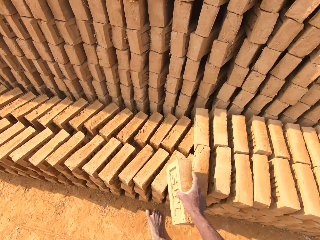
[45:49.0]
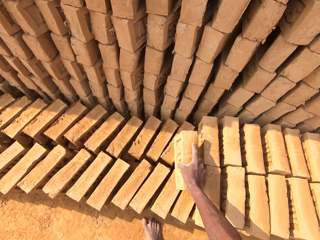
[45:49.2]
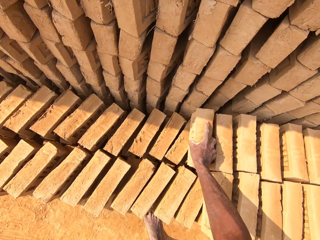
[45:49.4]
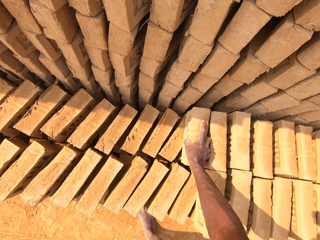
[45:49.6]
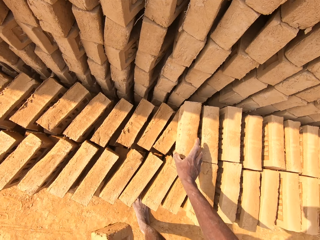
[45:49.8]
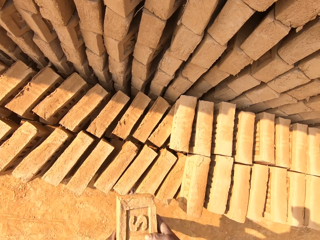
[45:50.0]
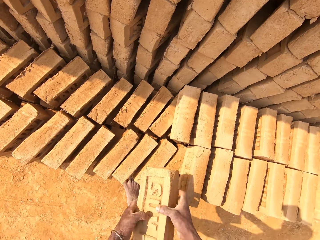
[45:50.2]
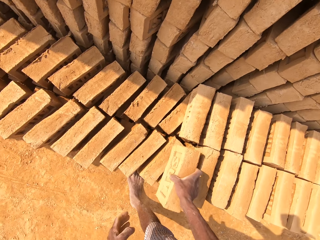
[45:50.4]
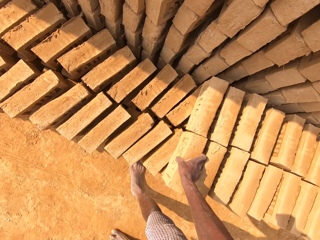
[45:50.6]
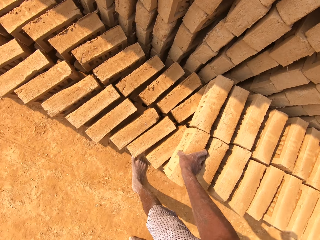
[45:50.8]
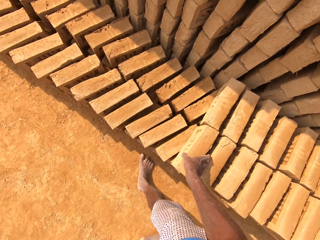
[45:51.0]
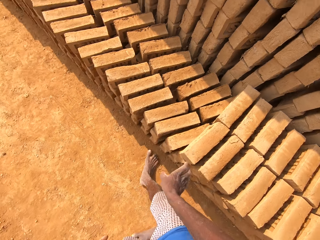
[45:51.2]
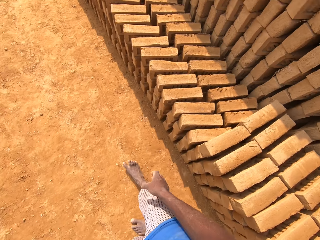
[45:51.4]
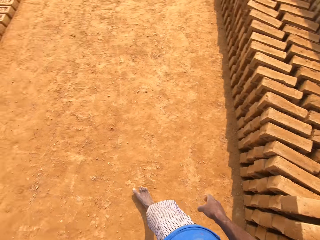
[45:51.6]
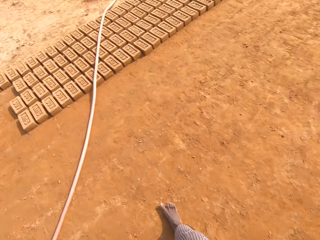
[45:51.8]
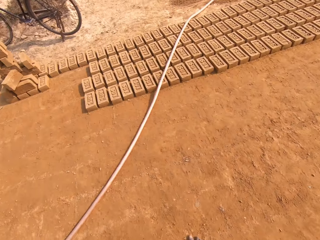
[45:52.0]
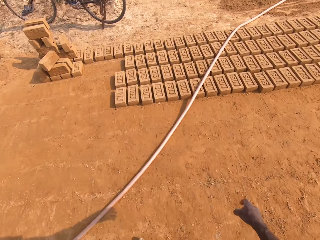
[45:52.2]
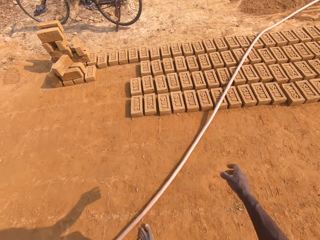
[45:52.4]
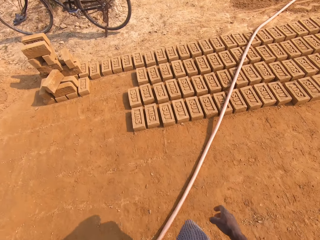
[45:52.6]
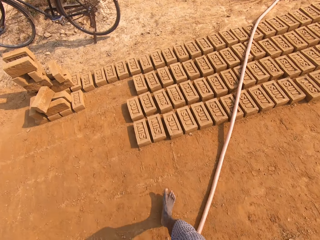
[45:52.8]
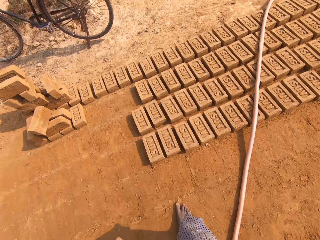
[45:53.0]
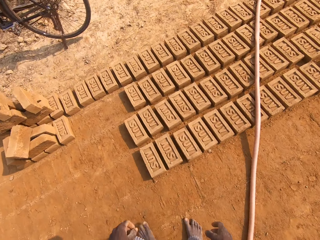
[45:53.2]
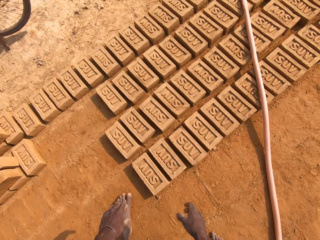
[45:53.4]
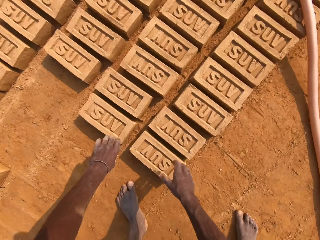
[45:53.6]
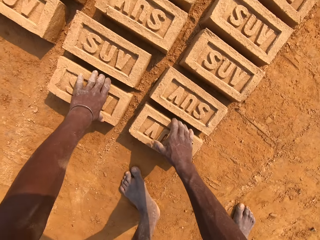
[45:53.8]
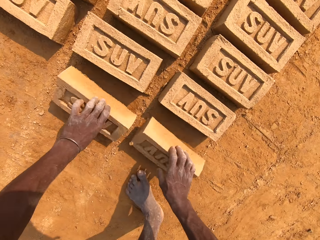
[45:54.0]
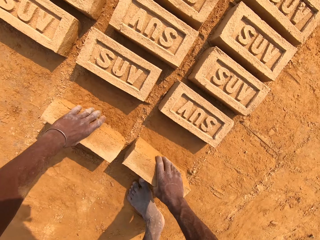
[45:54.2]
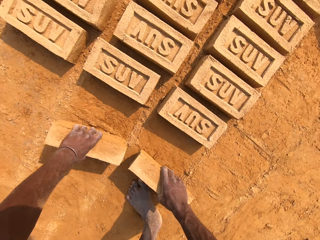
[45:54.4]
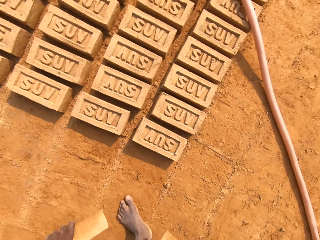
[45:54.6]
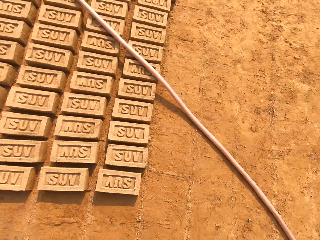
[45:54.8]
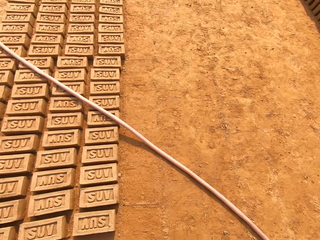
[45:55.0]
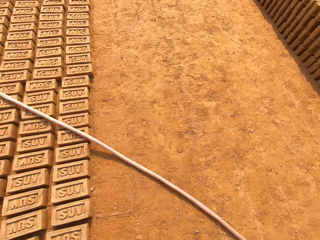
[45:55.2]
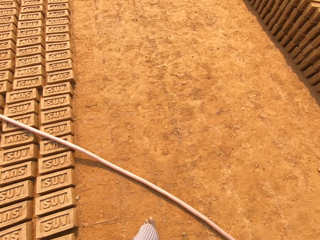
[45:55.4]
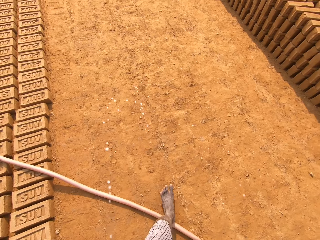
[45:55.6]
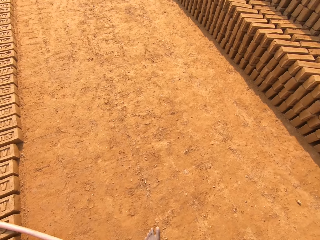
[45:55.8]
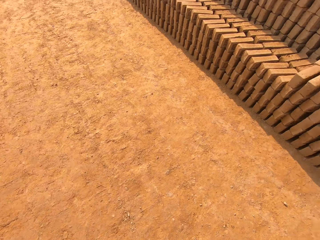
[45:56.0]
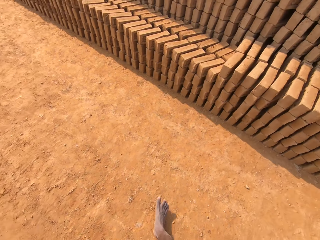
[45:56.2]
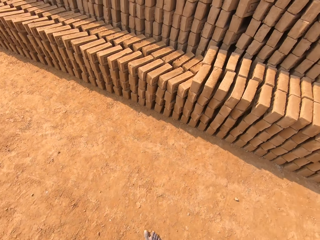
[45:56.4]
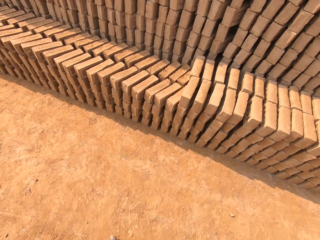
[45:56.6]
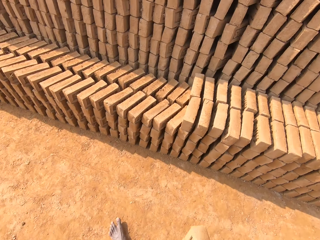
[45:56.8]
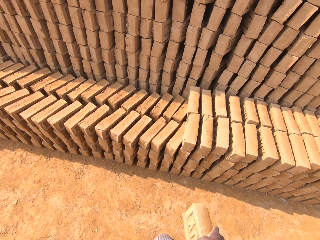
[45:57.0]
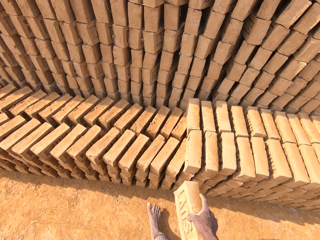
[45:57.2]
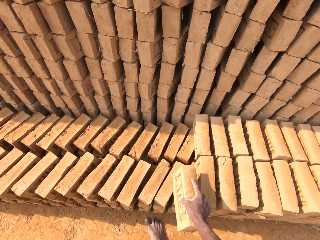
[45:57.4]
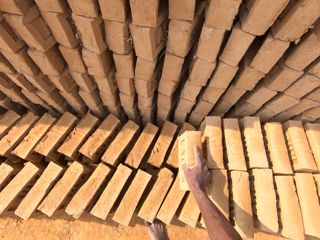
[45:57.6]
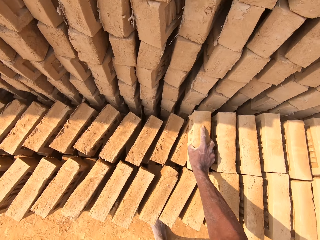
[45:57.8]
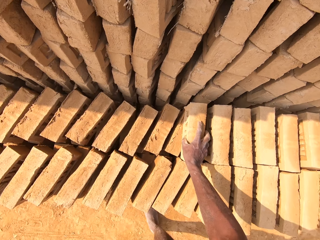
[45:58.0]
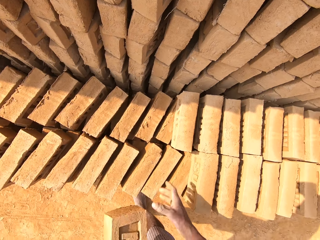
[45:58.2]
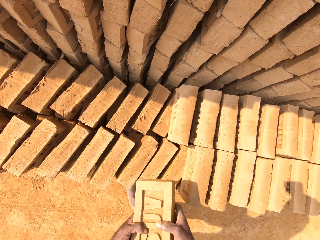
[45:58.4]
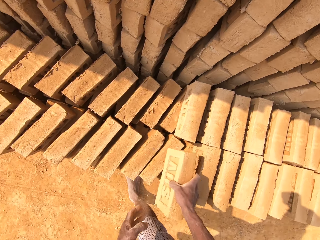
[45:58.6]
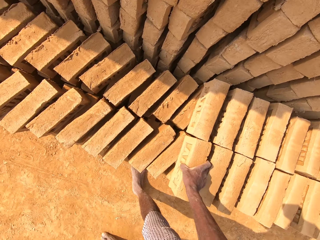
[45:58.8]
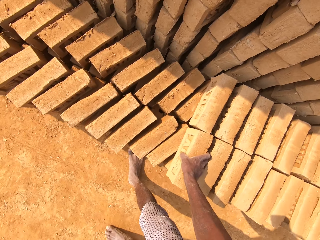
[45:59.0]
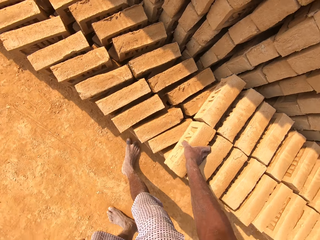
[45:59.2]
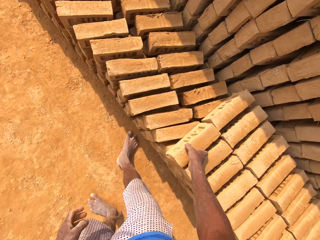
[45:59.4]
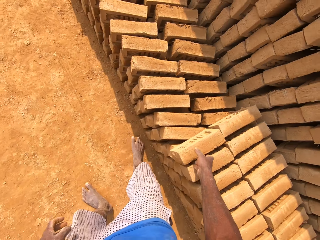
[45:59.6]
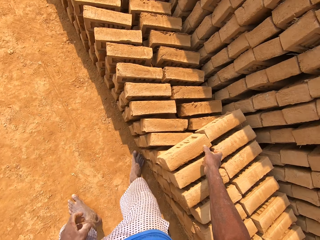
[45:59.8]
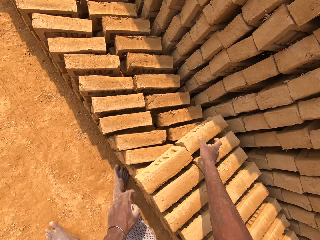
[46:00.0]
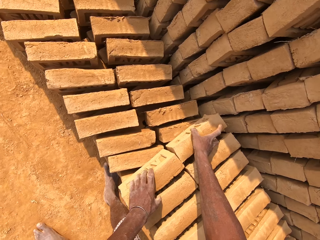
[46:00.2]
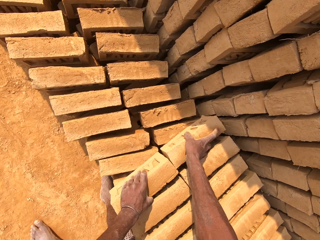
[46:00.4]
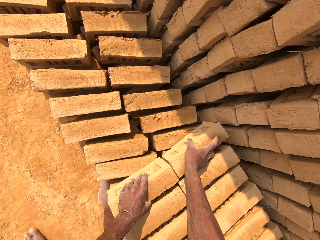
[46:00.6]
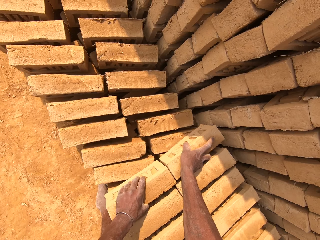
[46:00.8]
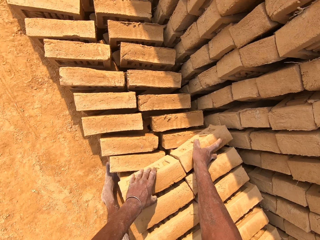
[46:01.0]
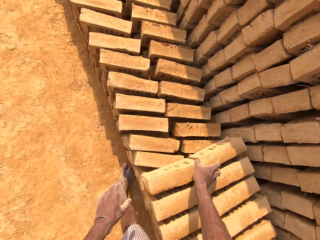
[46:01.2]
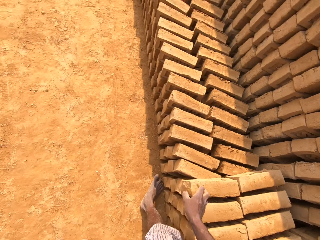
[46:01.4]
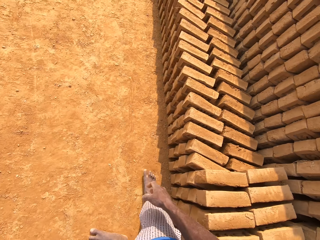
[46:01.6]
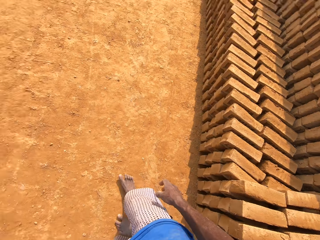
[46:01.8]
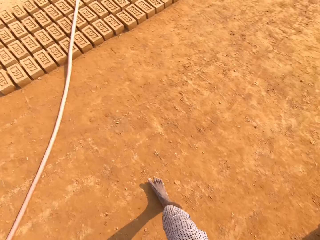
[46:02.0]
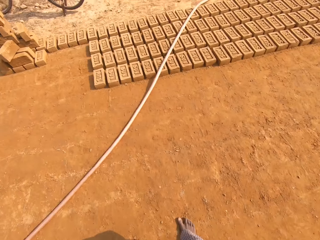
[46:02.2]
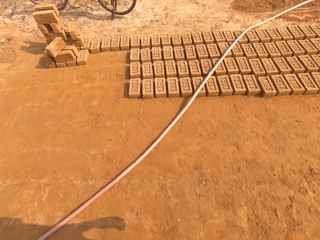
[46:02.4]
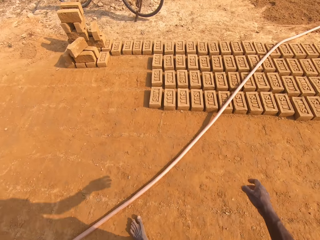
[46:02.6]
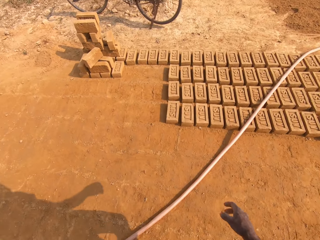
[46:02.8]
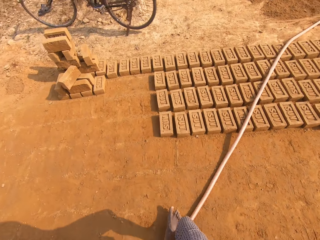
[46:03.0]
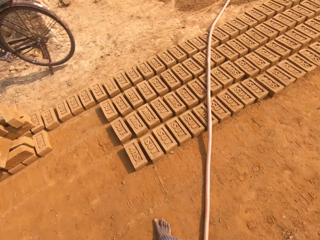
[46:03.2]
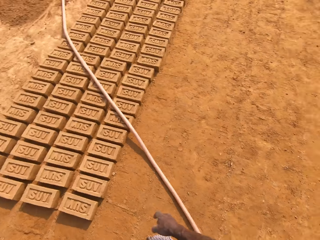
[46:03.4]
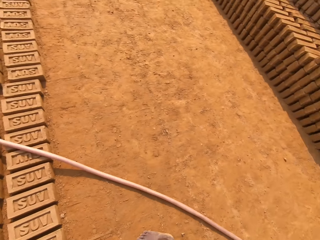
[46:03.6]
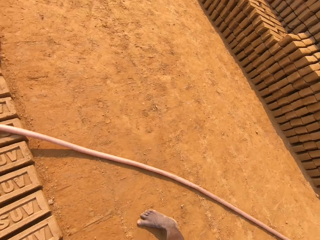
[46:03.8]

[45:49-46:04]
The camera wearer drops the brick in his right hand on a pile of bricks. He passes the brick from his left hand to his right hand. He drops the brick in his right hand on the pile of bricks. He walks around the field. He picks a brick from the floor with his right hand. He picks a brick from the floor with his left hand. He walks around the field. He spits on the ground. He drops the brick in his right hand on the pile of bricks. He passes the brick from his left hand to his right hand. He drops the brick in his right hand on the pile of bricks. He adjusts the bricks with both hands. He walks around the field.

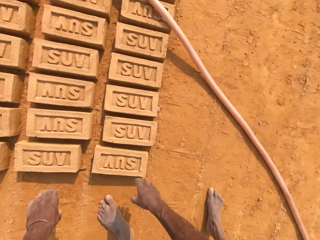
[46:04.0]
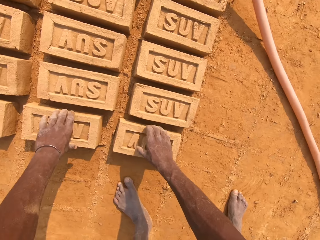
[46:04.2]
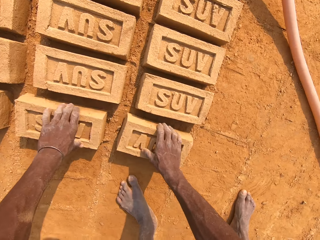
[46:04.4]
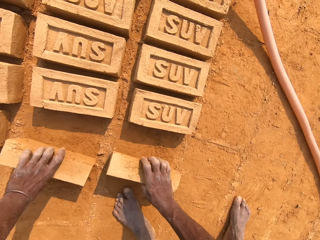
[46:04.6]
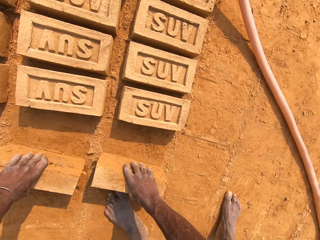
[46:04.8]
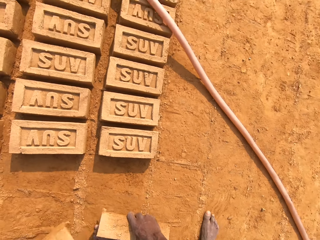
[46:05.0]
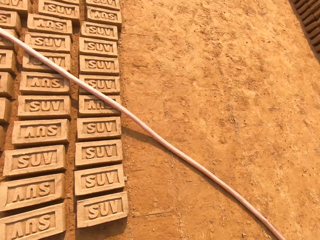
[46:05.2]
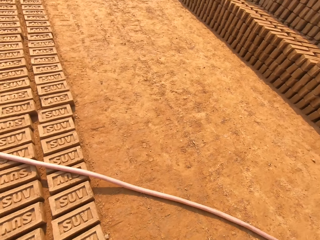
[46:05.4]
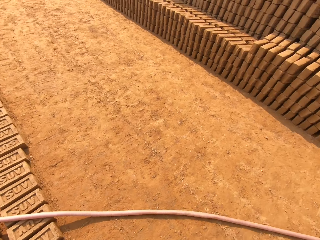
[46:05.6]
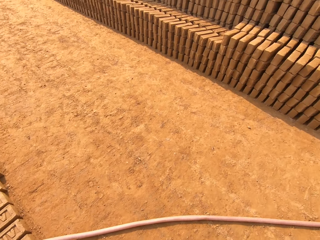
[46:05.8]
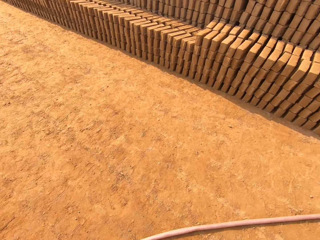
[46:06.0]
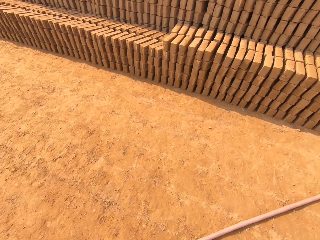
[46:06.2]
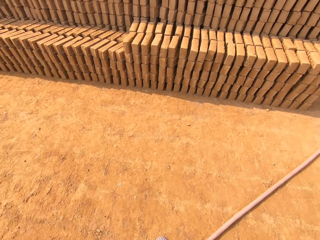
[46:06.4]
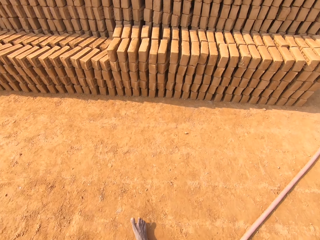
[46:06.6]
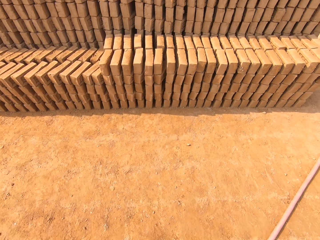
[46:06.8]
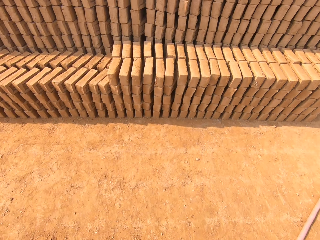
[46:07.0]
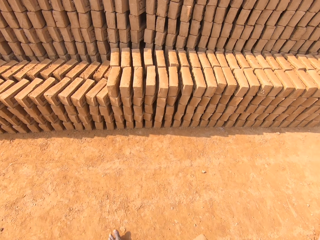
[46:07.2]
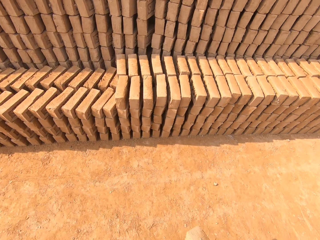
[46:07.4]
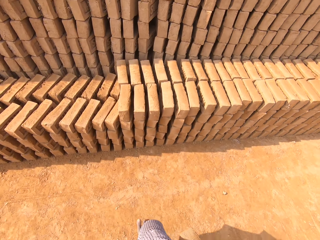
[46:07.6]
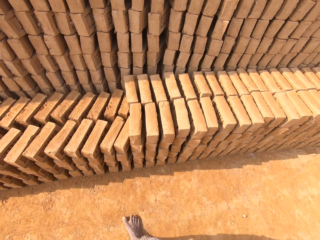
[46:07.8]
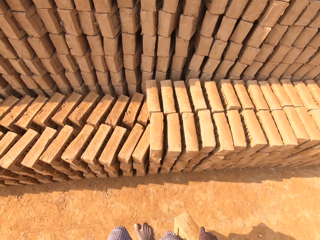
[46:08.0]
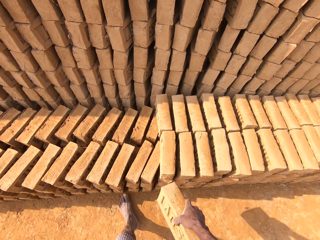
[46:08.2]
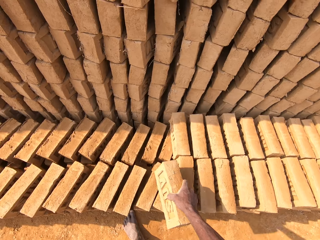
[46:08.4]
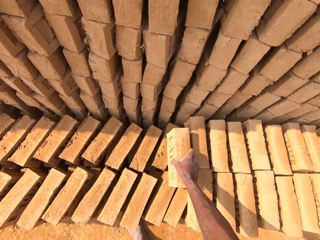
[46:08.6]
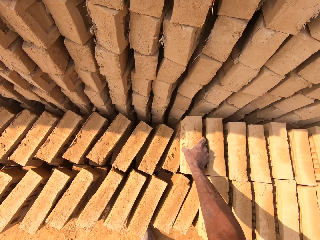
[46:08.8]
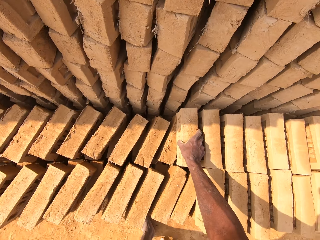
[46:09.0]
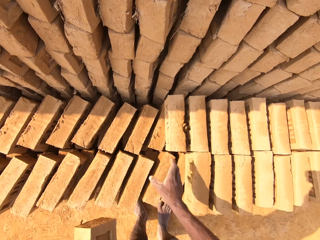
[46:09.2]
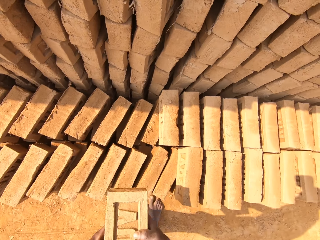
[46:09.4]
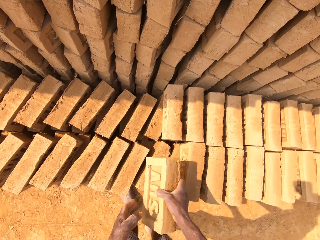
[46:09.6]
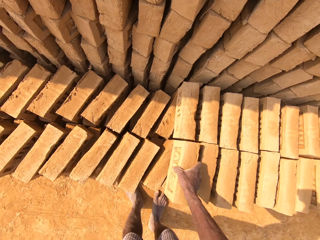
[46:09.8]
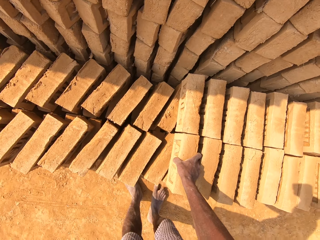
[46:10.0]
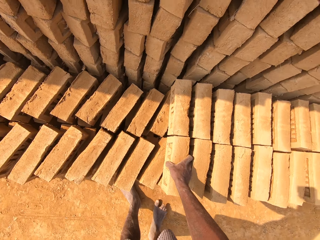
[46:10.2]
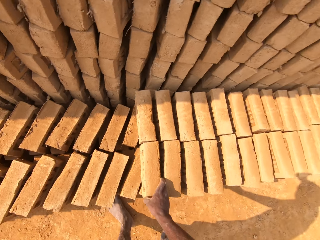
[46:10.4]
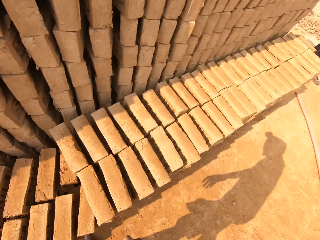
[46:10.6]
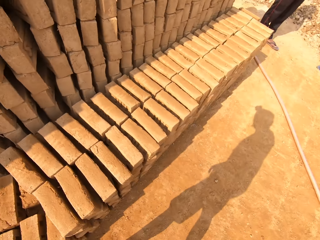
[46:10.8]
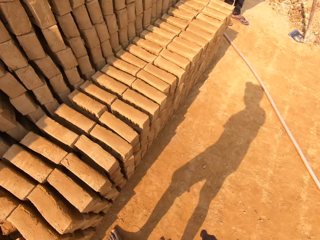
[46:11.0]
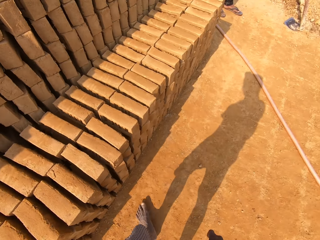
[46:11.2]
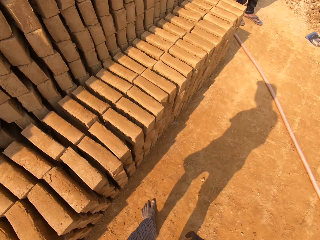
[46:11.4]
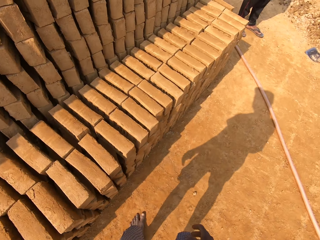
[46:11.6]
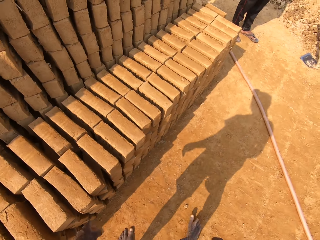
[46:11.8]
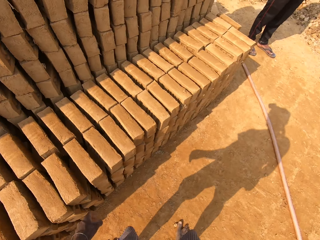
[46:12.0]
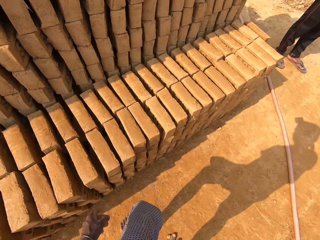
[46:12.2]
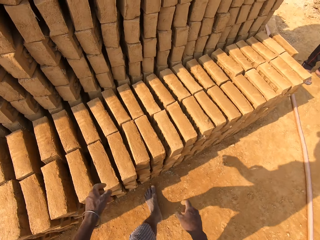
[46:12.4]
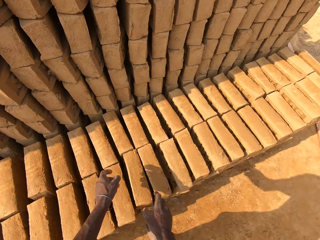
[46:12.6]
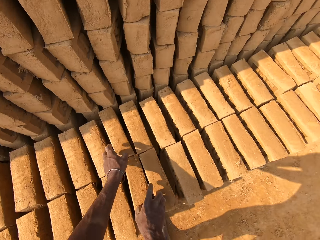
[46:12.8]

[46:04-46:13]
The camera wearer picks a brick from the floor with his left hand. He picks a brick from the floor with his right hand. He walks around the field. He drops the brick in his right hand on a pile of bricks. He passes the brick from his left hand to his right hand. He drops the brick in his right hand on the pile of bricks. A man stands on the field. The camera wearer walks around the field.
